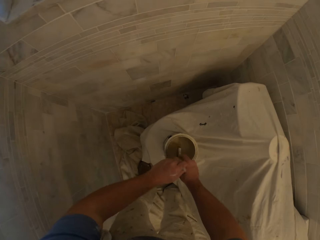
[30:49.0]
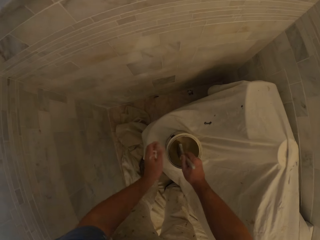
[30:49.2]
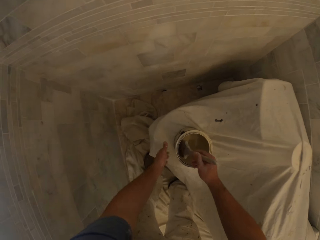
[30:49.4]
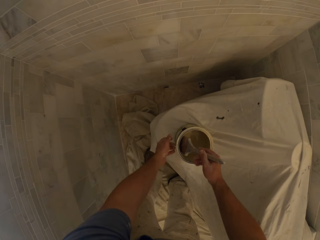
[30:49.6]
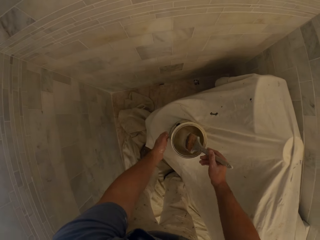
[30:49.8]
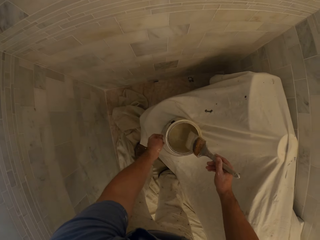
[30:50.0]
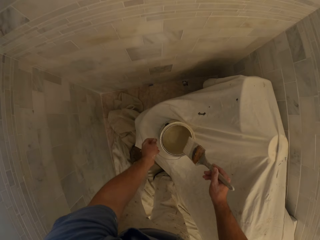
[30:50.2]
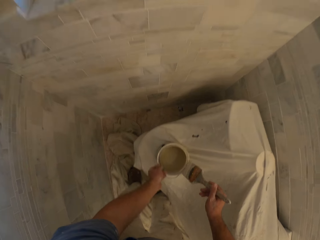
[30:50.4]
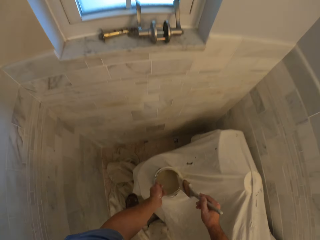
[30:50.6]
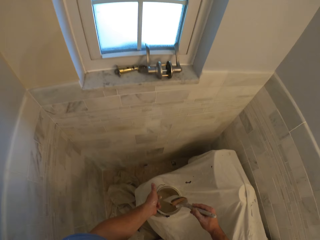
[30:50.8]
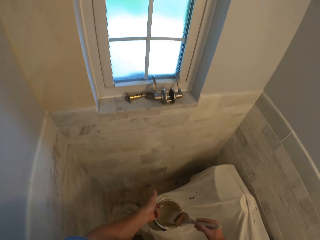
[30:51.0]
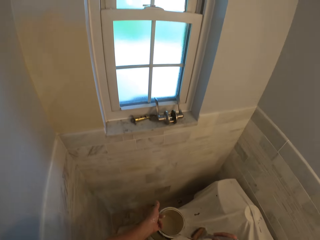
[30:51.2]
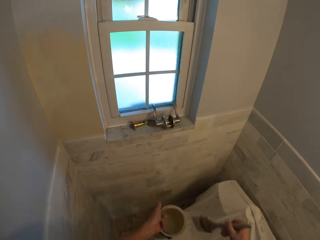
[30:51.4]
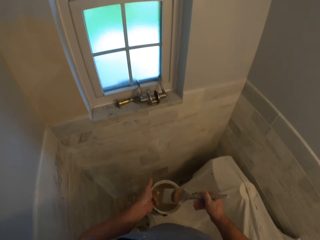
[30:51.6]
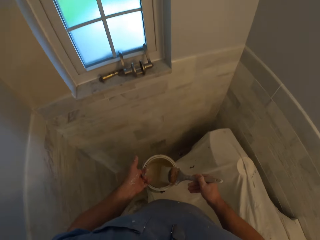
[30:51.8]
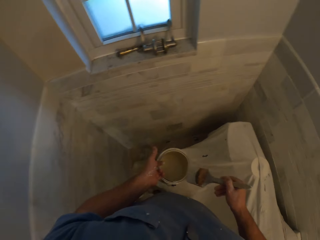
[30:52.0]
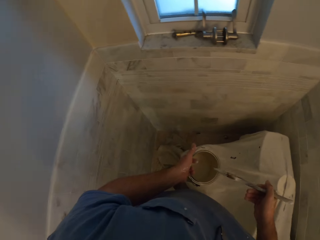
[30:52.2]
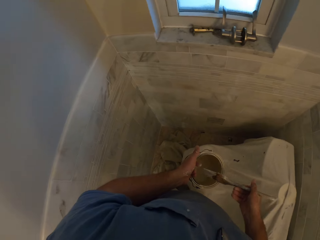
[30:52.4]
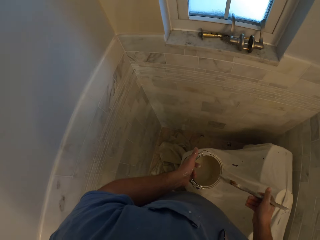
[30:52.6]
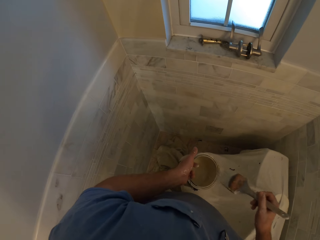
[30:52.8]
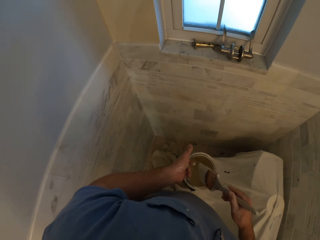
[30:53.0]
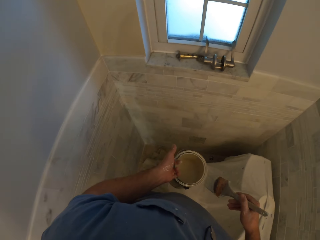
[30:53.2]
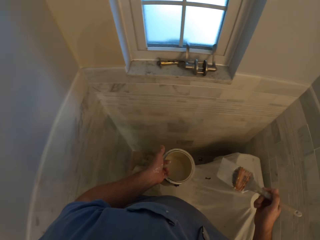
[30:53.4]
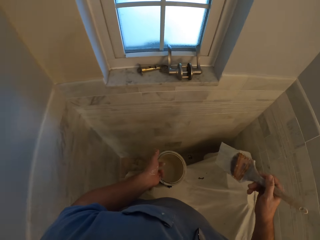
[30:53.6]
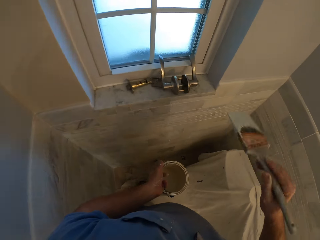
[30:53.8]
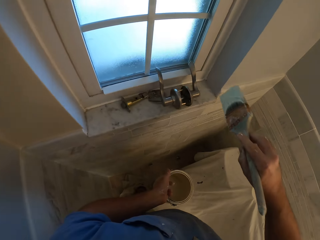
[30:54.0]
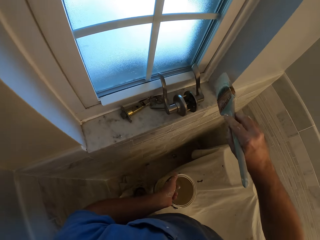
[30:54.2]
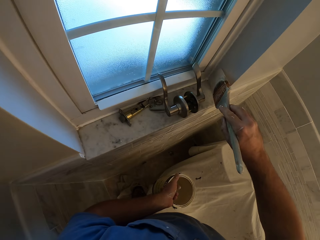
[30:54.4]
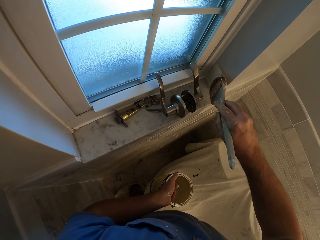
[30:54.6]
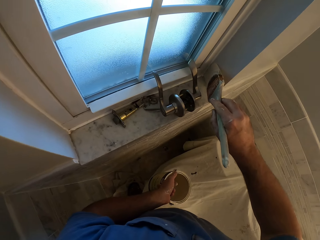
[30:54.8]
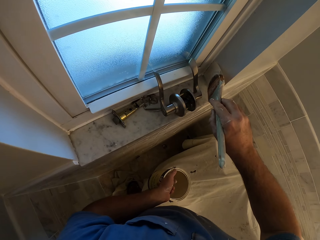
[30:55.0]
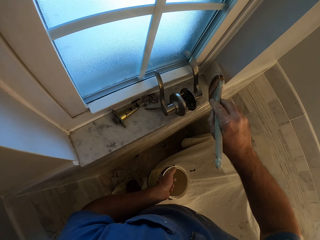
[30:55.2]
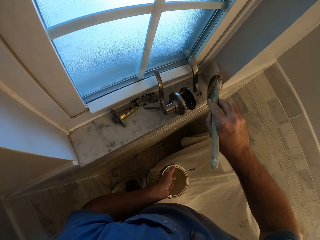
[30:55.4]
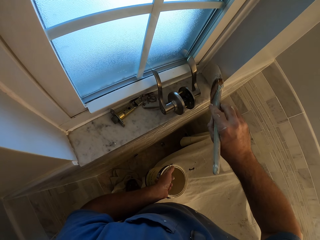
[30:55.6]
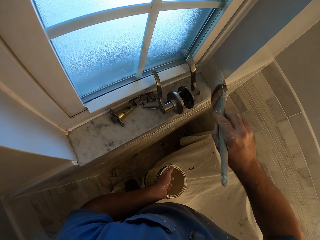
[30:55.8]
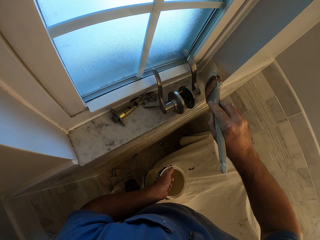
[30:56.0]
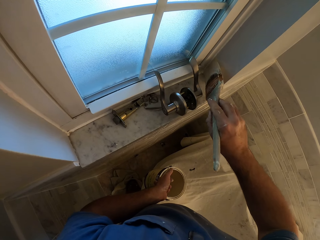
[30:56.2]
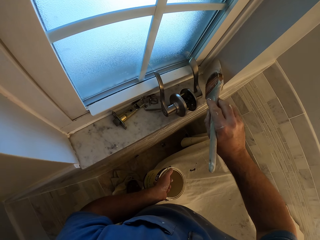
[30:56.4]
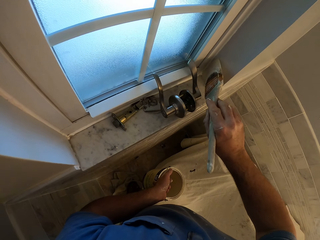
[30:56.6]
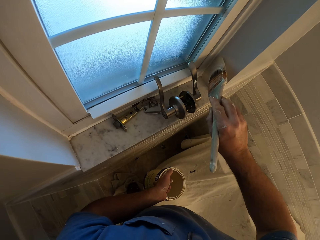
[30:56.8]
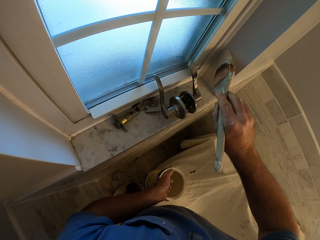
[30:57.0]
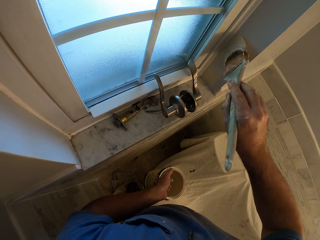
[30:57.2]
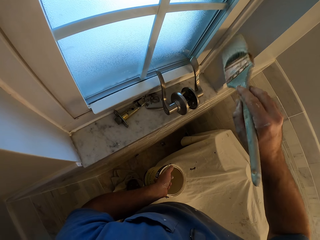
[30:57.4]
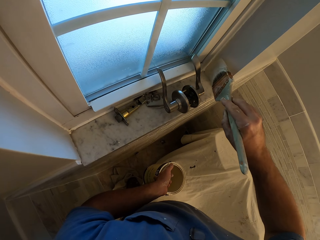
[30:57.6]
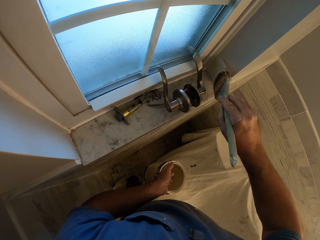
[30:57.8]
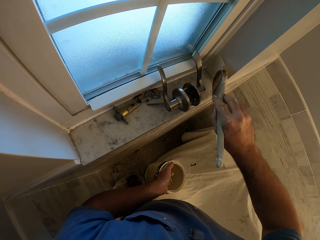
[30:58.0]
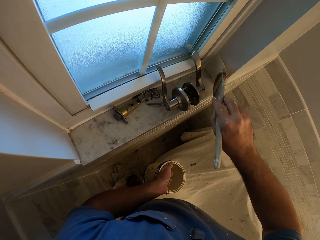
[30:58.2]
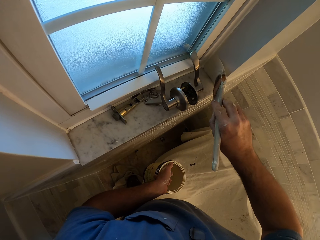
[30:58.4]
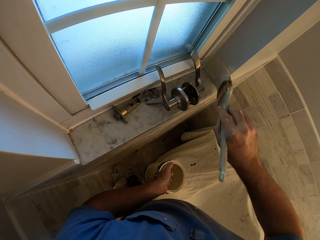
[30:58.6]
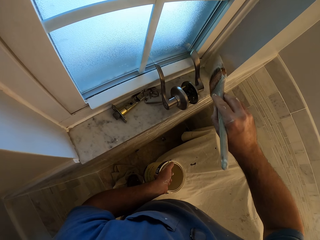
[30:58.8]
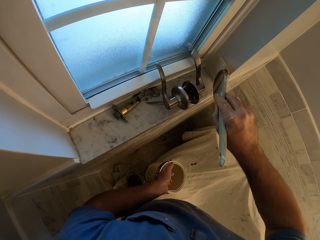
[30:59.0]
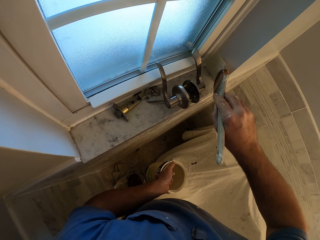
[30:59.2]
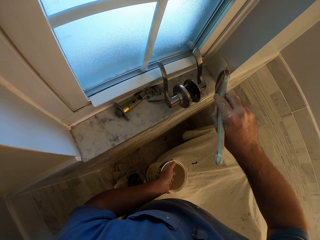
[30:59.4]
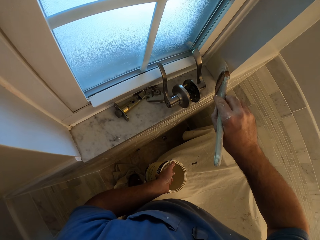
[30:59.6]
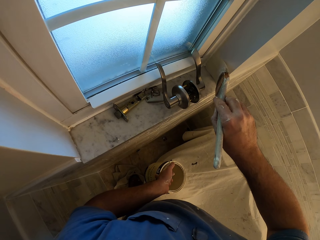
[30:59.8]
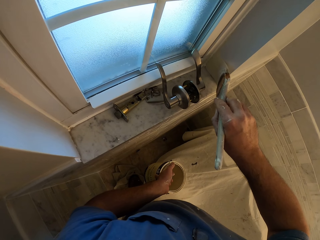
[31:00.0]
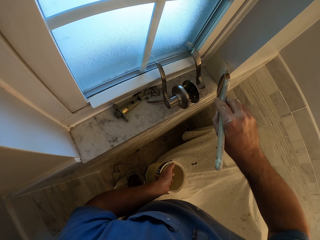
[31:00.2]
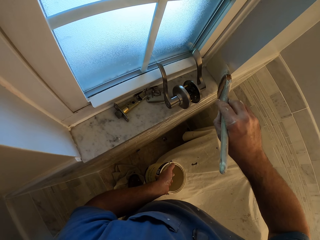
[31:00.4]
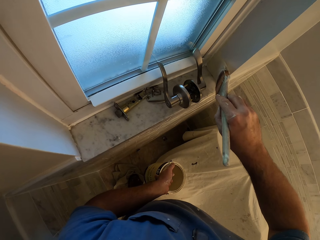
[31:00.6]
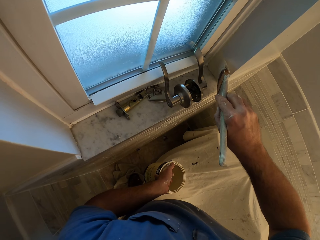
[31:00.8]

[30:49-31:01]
The camera wearer touches the brush in the paint can. He swings his hand. He carries the paint can. He touches the paint can with his left hand. He wipes the brush on the edge of the paint can. He picks up the paint can on the toilet. He swings his hand. He paints the wall with the paint brush.

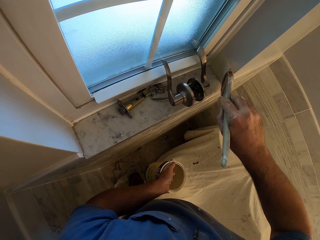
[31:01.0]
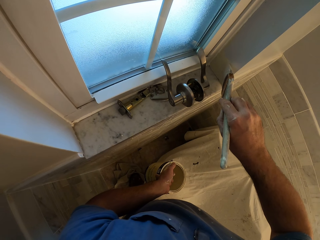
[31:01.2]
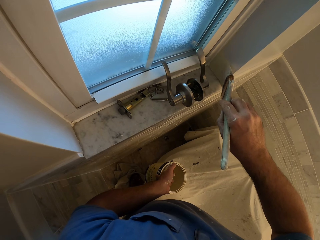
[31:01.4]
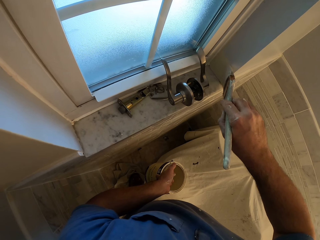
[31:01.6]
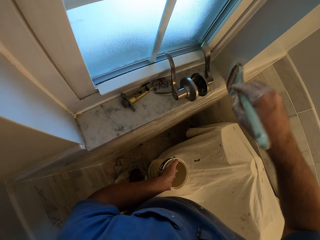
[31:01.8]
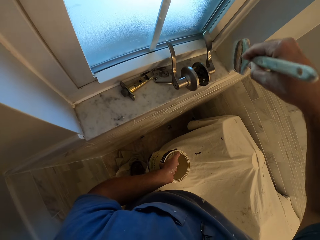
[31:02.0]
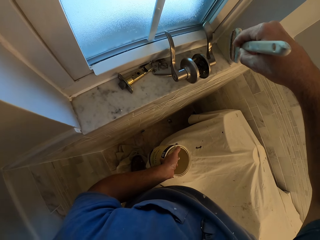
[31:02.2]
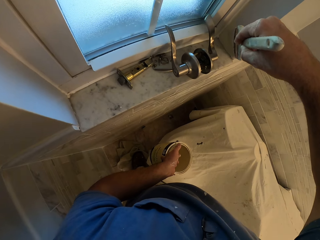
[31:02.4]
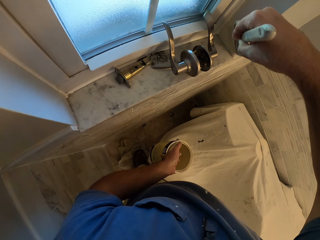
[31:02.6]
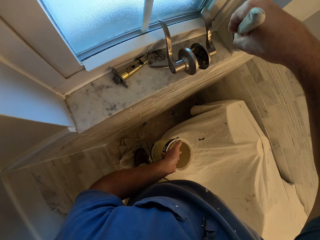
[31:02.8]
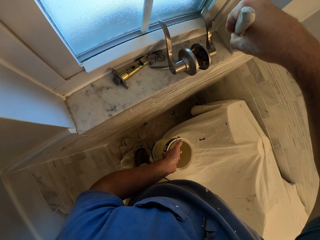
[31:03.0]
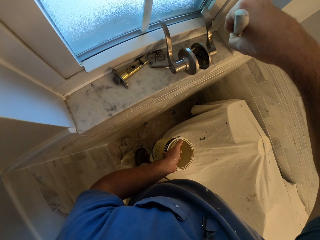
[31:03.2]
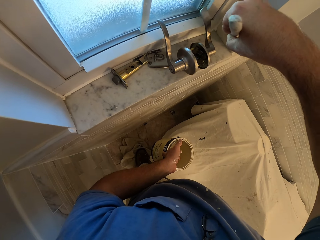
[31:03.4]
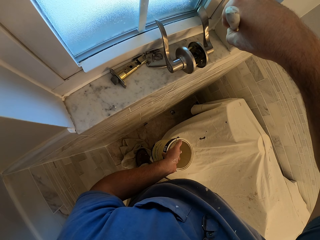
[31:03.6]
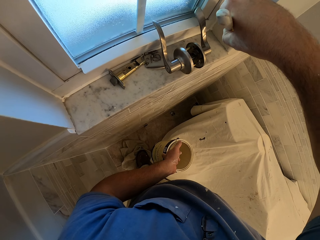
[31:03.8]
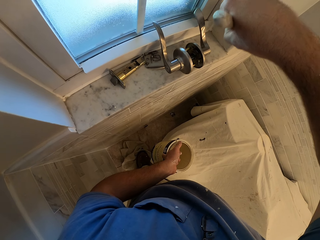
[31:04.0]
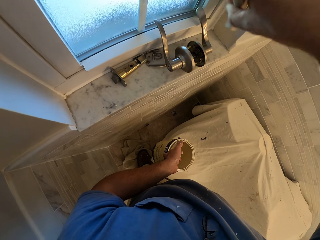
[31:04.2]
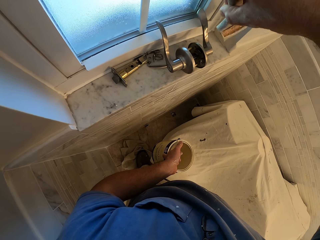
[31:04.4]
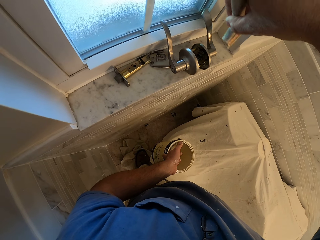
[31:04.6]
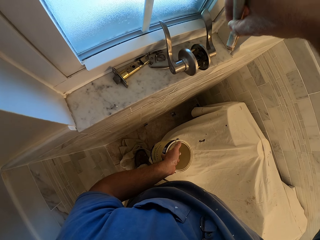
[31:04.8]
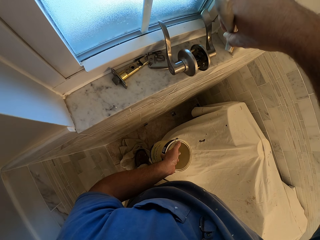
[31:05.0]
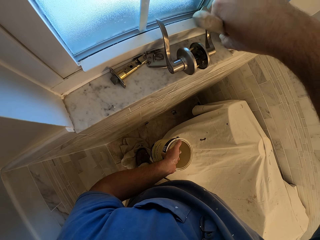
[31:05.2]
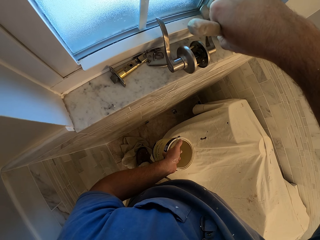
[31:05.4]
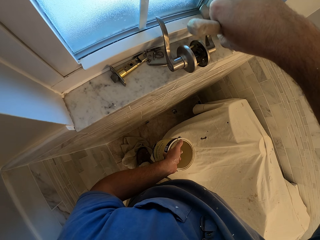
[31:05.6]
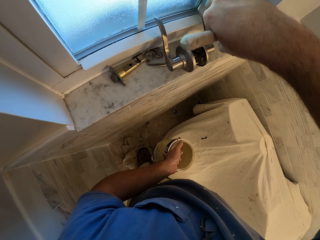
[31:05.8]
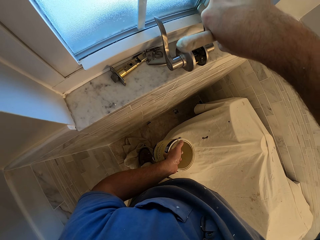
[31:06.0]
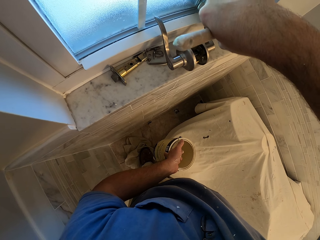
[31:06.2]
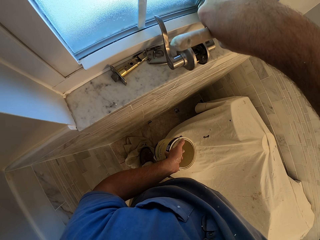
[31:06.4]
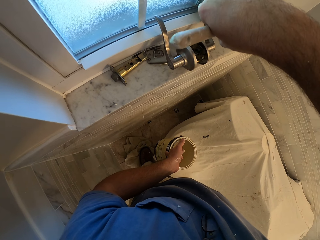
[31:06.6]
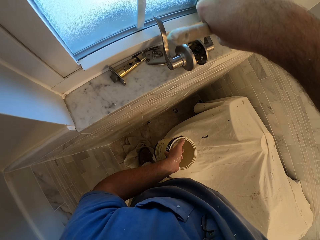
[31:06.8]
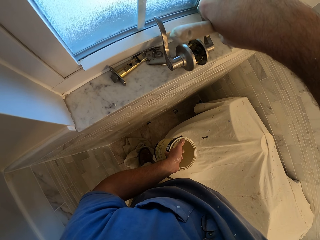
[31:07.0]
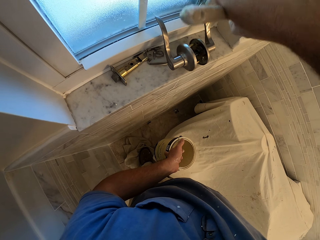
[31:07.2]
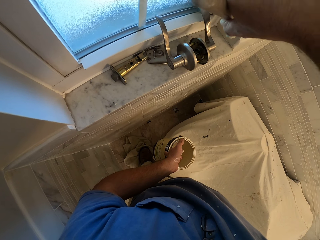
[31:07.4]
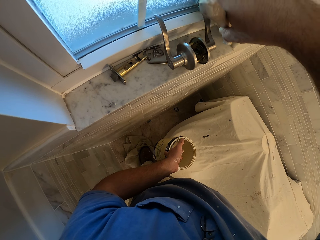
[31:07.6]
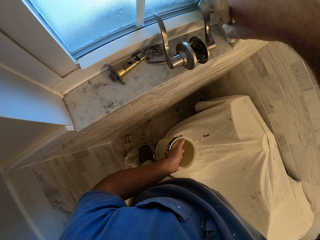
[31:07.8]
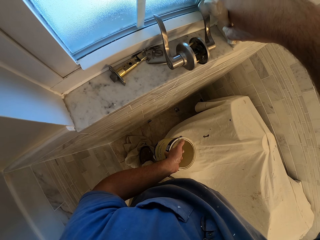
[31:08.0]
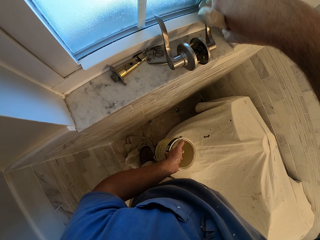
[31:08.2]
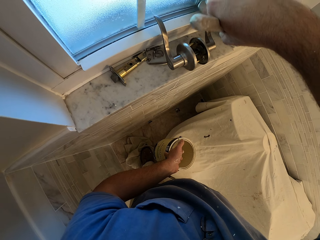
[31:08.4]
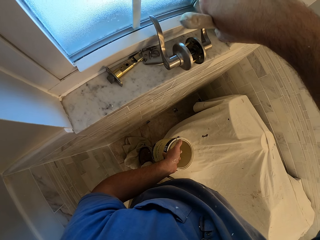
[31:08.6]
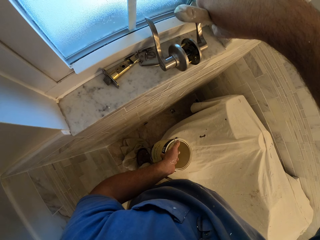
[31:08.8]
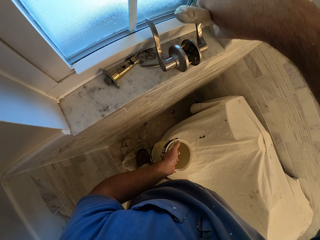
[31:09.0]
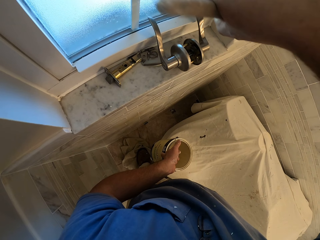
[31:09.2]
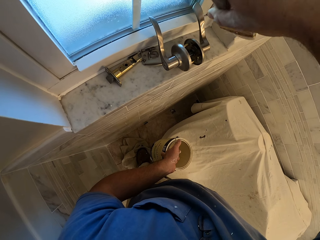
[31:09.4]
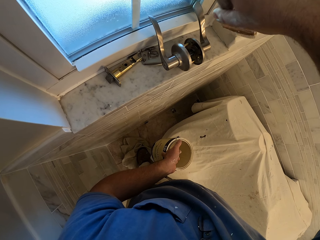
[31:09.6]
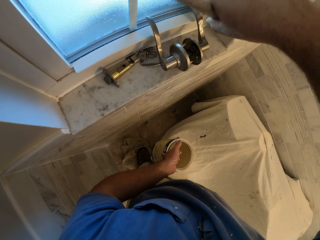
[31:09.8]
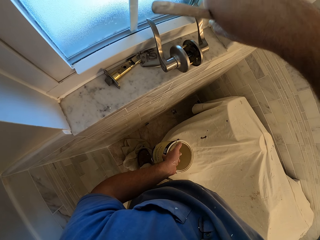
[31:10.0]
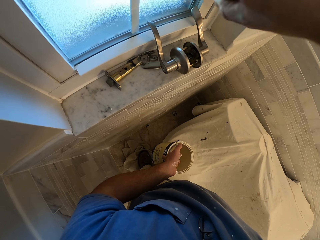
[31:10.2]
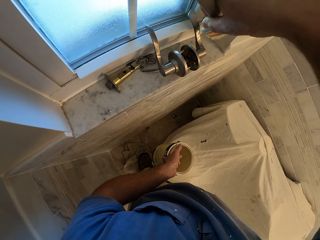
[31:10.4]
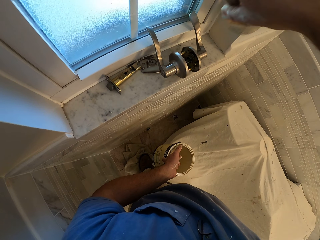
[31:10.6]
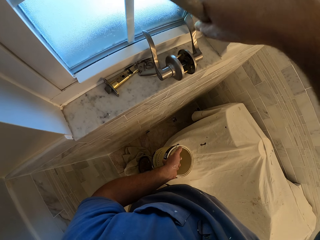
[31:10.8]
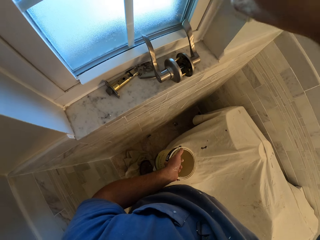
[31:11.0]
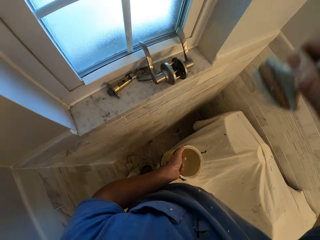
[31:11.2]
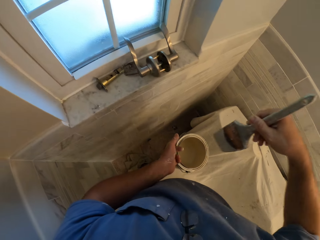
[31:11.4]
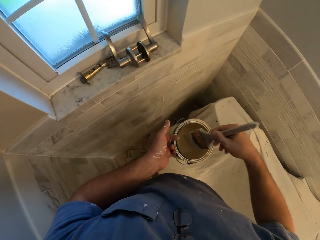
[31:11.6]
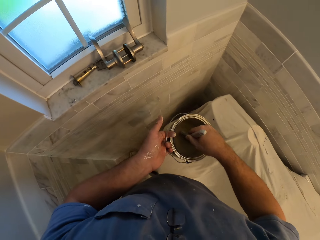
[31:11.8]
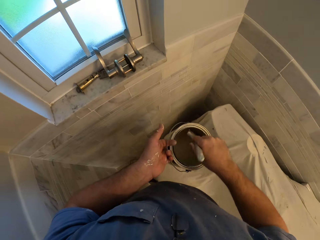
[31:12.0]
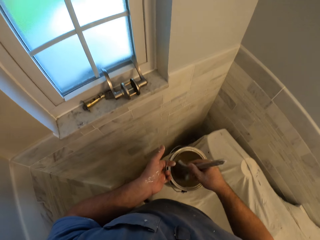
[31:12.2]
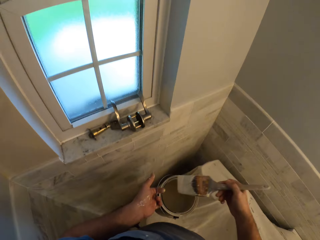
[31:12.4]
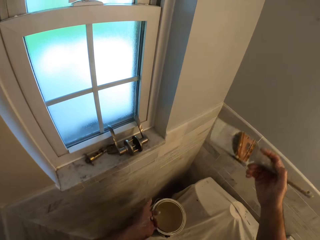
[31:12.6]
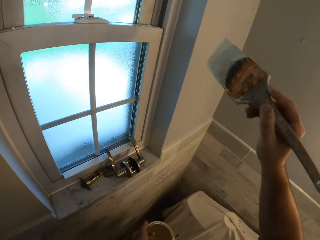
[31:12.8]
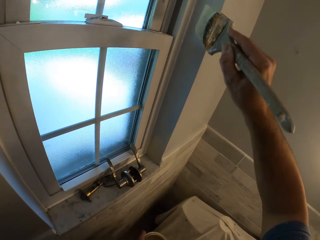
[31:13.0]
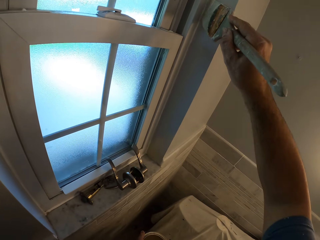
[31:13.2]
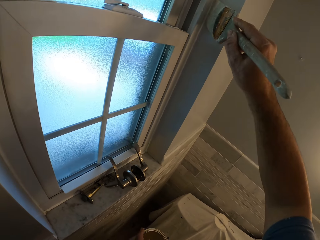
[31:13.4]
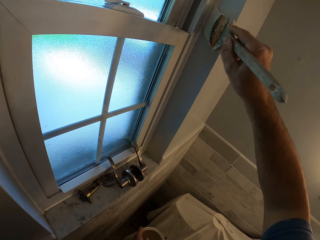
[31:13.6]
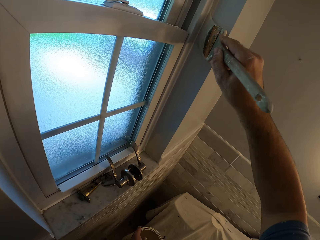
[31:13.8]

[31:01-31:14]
The camera wearer swings his hand. He removes the brush from the wall. He touches the paint in the paint can with the brush. He dips the paint brush in the paint can. He swings his hand. He removes the brush from the paint can. He paints the wall with the paint brush.
